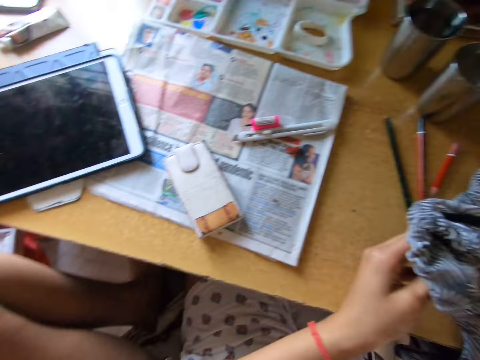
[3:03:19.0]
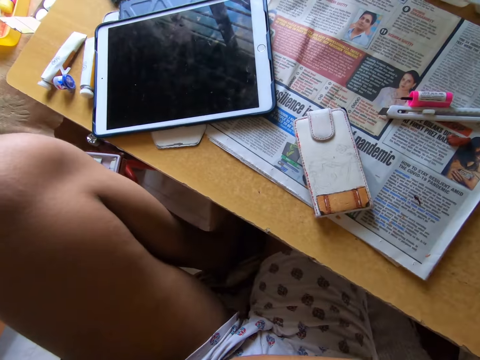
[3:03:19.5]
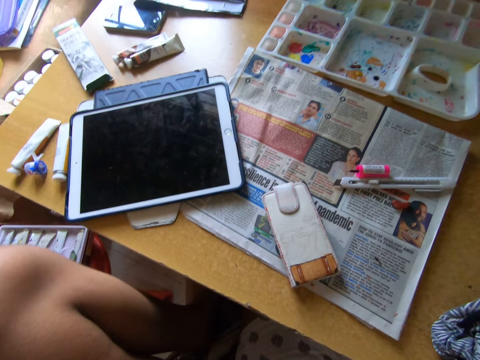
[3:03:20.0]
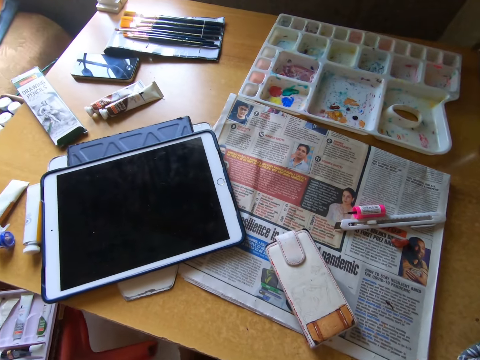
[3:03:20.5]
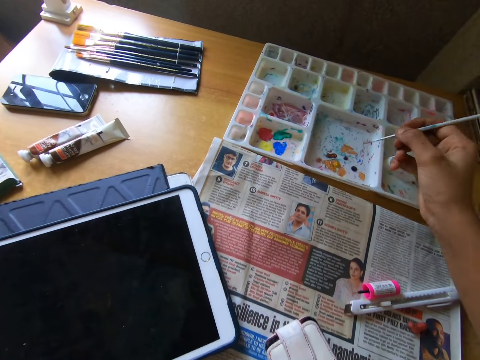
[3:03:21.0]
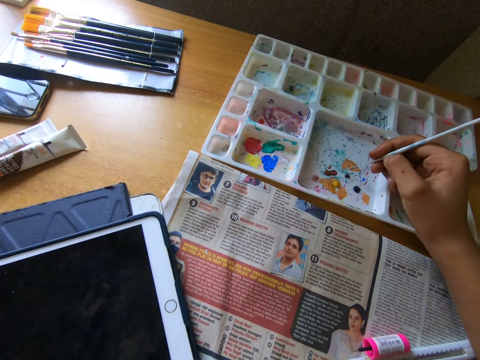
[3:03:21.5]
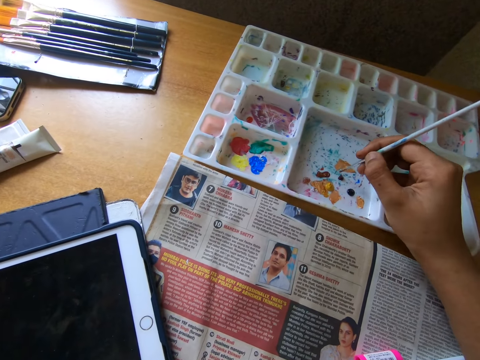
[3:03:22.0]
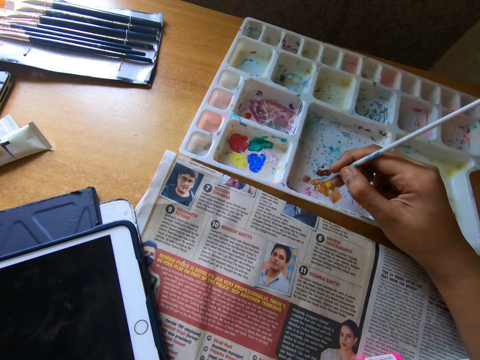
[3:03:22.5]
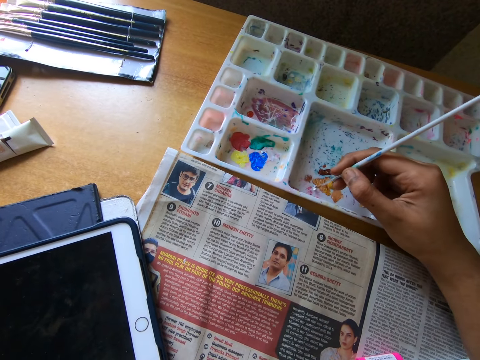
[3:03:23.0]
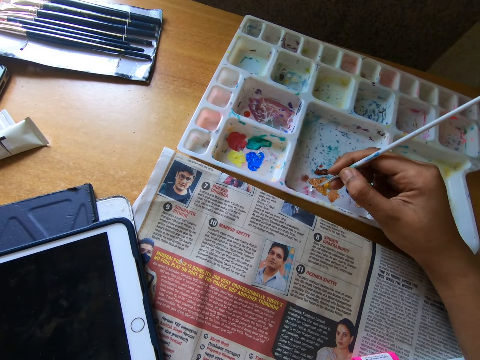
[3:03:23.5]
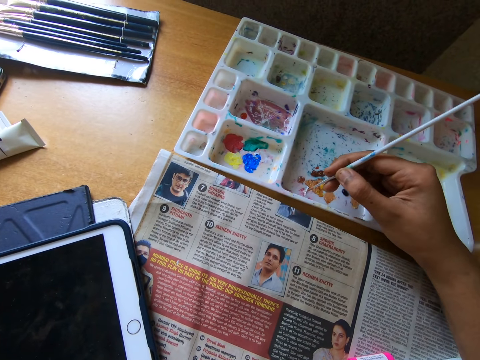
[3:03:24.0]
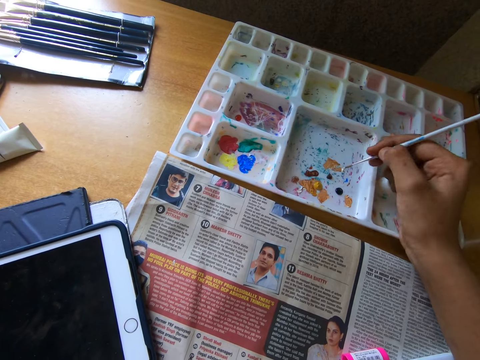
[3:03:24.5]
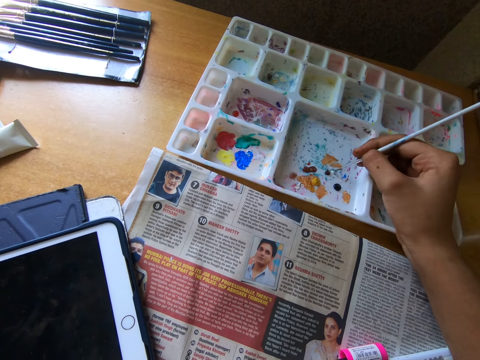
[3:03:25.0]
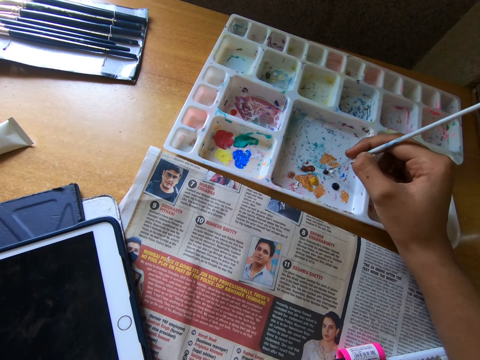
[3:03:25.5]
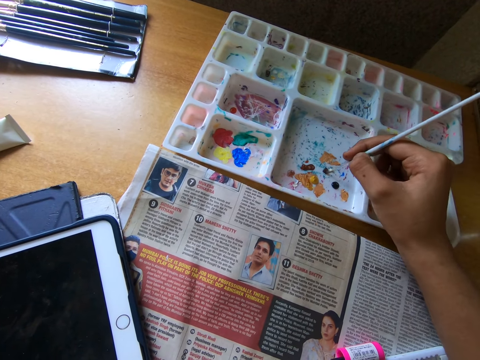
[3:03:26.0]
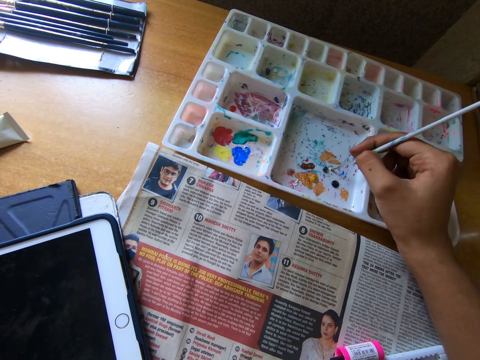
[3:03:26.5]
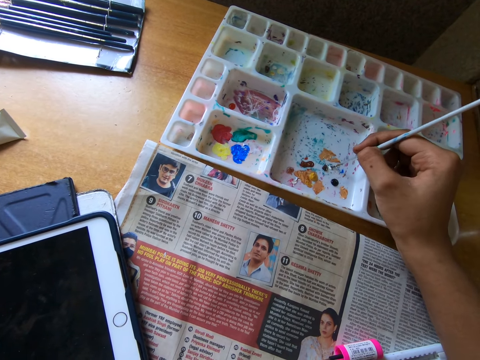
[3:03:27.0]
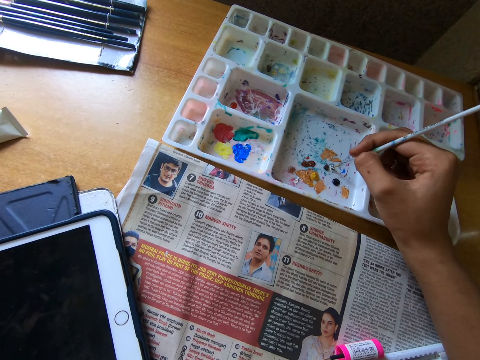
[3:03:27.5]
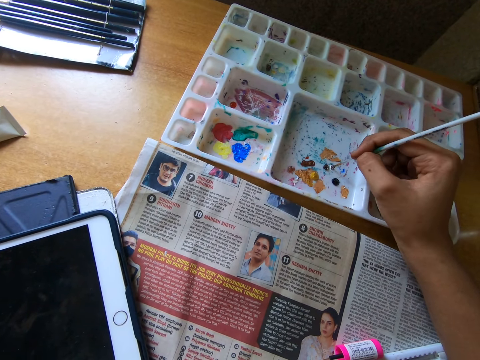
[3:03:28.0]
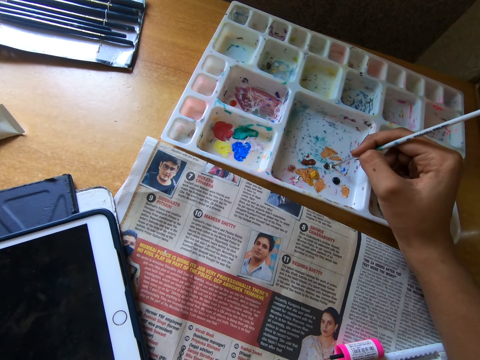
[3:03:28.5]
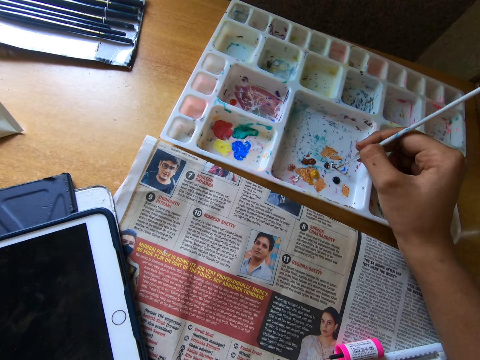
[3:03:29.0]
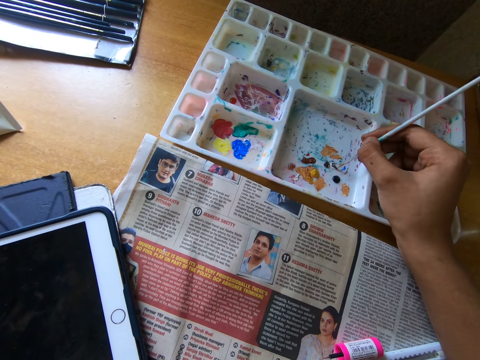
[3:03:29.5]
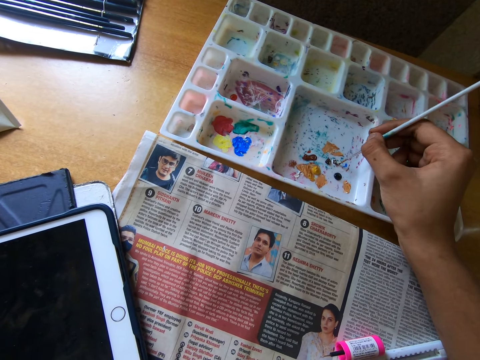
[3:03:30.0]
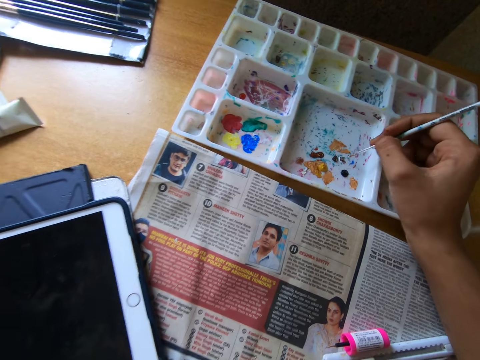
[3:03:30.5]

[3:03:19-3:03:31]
The camera wearer looks around a room. She takes paint from the paint palette with a paintbrush in her right hand.

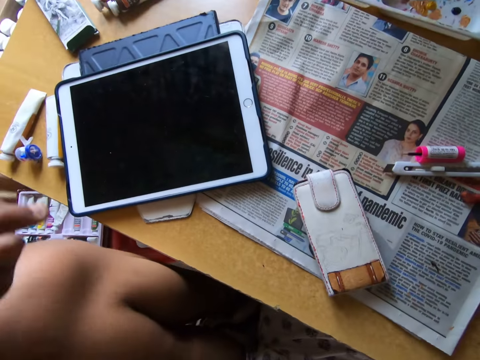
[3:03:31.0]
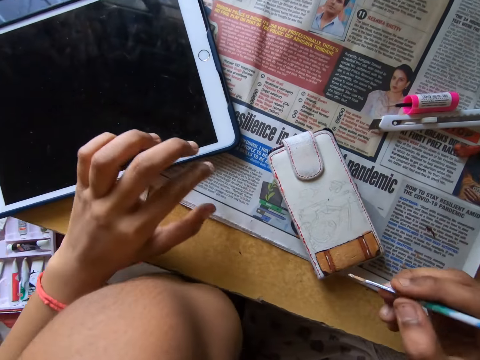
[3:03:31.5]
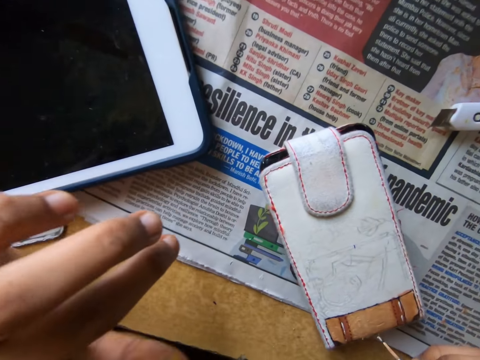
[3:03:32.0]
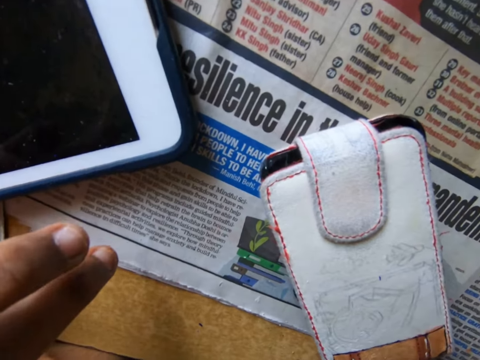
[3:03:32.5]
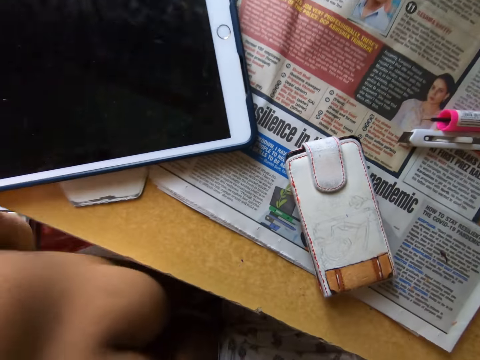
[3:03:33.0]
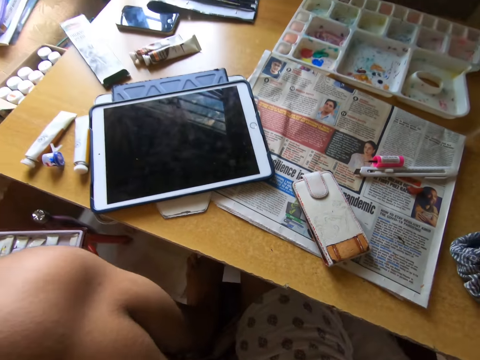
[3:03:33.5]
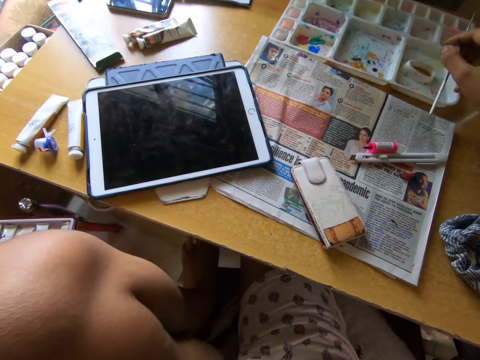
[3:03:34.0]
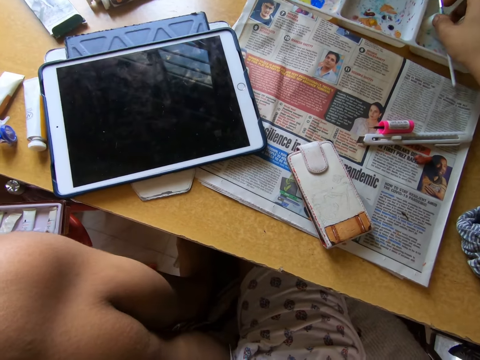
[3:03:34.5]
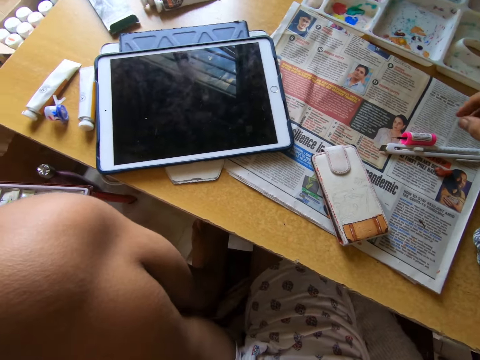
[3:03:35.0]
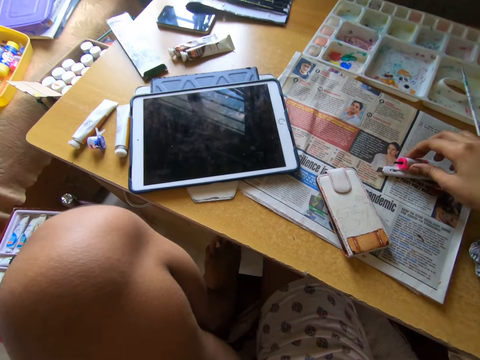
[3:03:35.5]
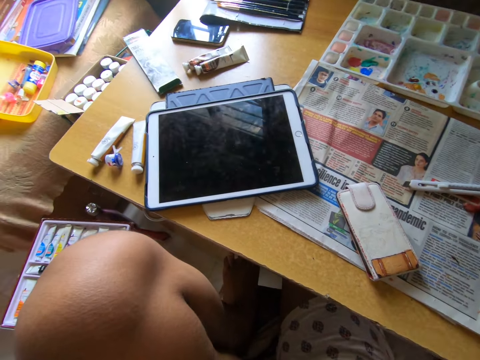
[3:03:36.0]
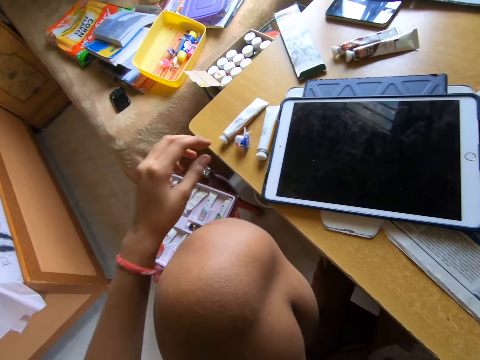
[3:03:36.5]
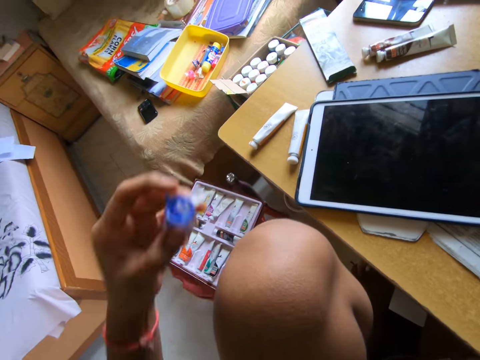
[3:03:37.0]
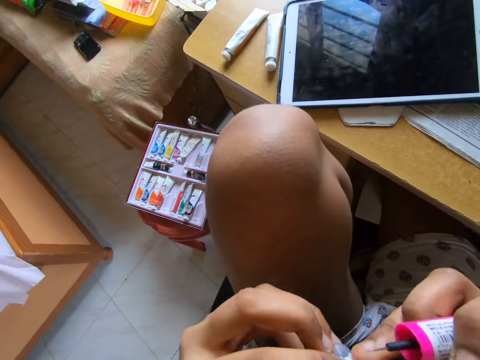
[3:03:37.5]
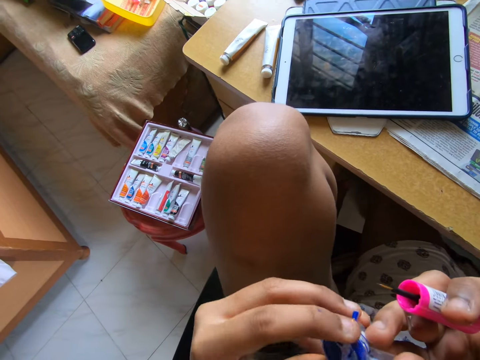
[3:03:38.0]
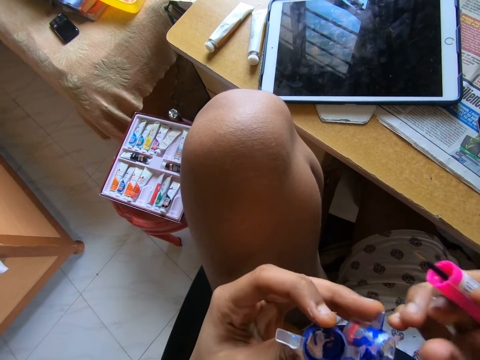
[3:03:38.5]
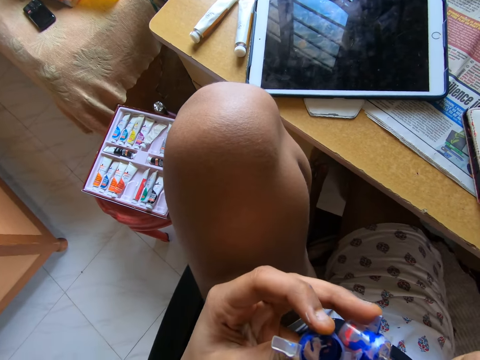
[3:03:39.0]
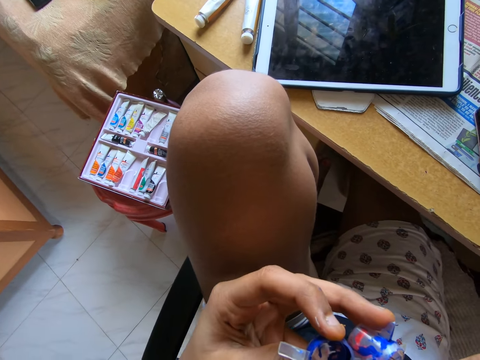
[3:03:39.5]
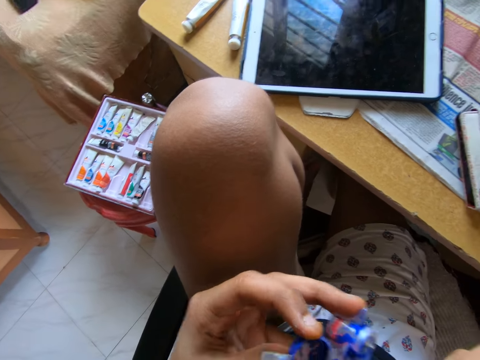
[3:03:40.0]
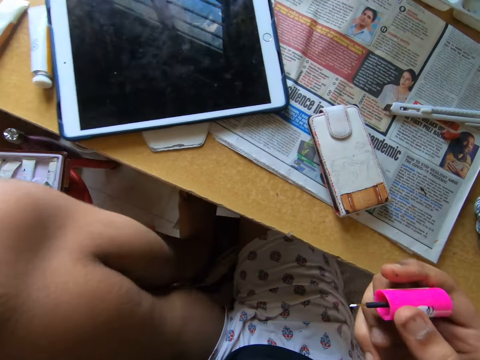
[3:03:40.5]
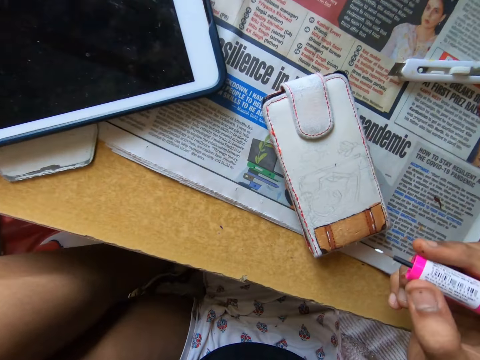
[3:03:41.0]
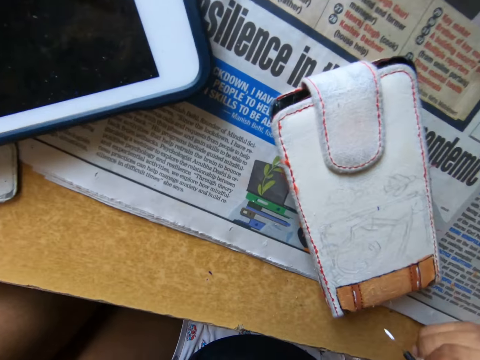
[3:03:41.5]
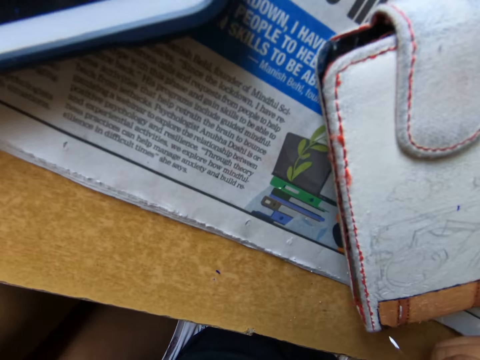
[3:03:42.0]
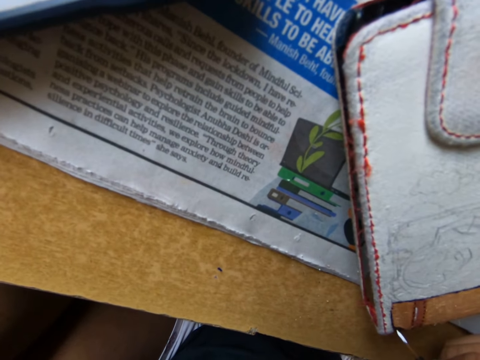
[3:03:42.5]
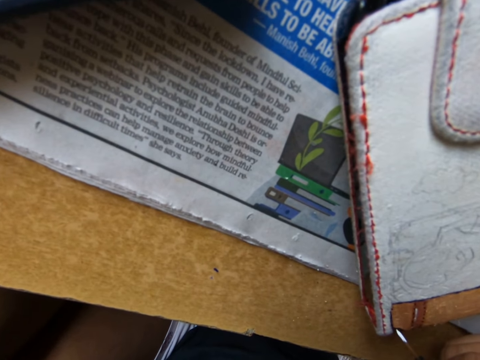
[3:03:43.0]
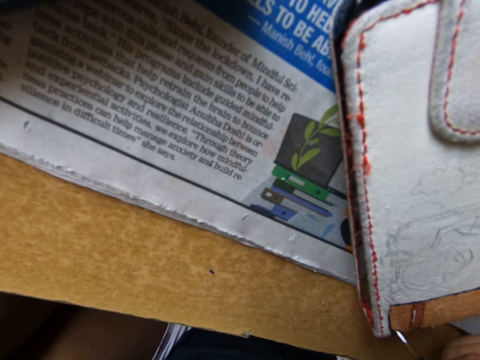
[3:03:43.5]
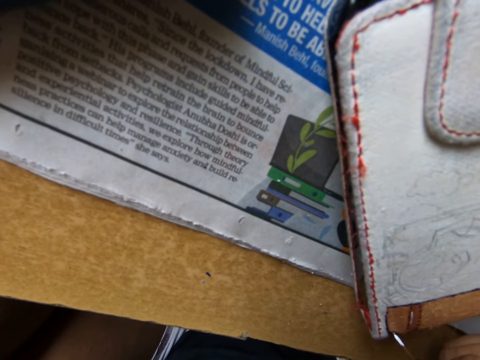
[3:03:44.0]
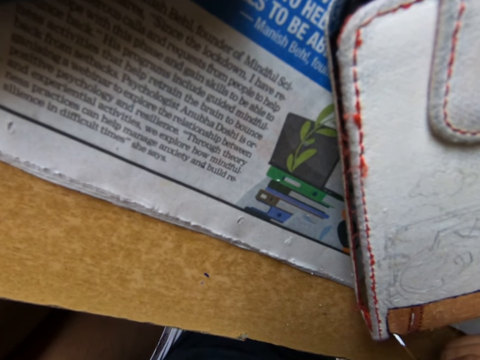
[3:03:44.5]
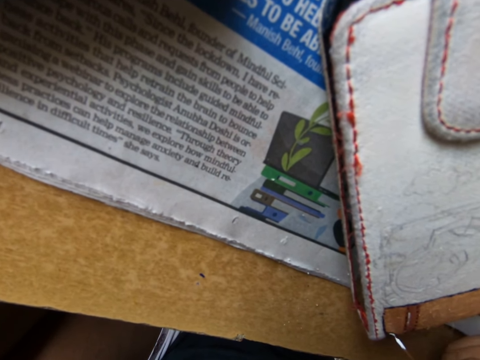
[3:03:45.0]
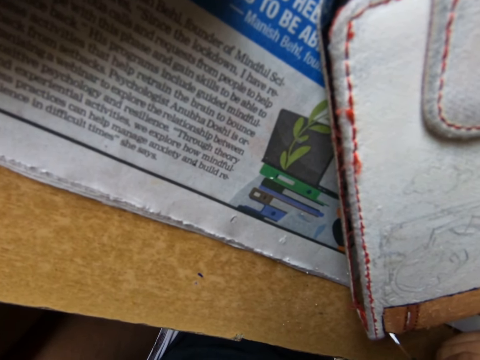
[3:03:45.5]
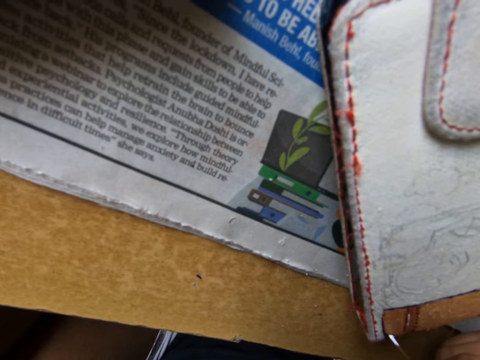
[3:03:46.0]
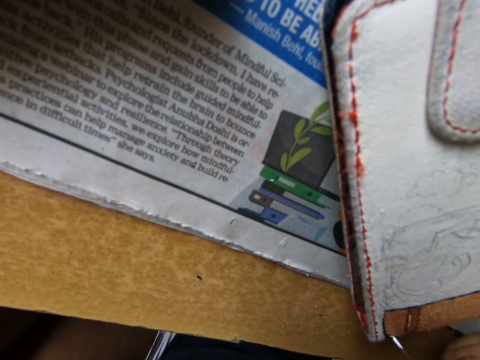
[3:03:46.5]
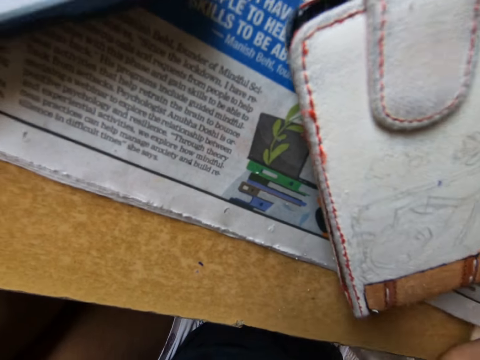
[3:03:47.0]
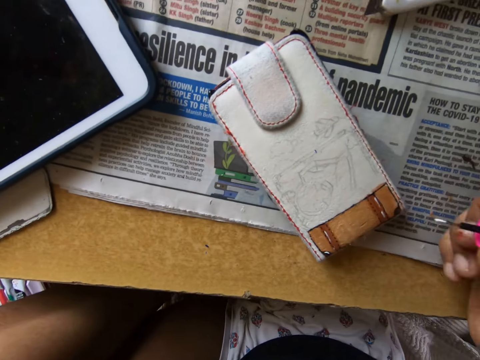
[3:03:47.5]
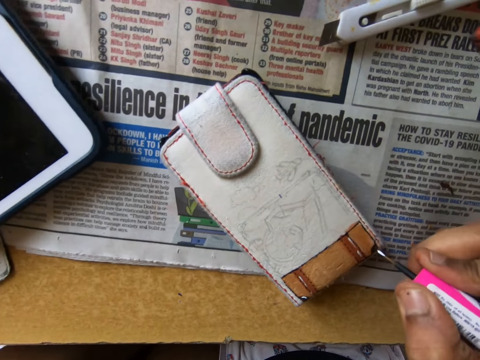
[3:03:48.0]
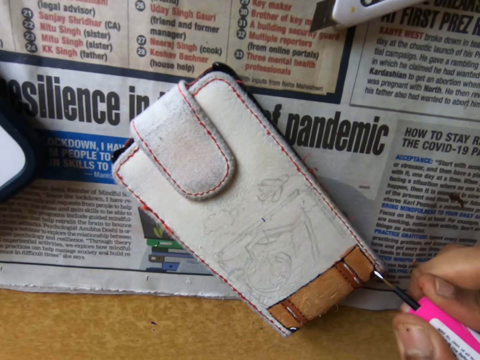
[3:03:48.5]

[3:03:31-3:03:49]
The camera wearer looks around a room. They paint the pouch on the table with the paintbrush in her right hand. They look around a room. They drop the paintbrush on the paint palette with her right hand. They pick up the brush from the table with his right hand. They pick up a paint bottle from the table with her left hand. They open the cover with both hands. They scoop paint from the paint bottle with the paint brush. They paint the pouch with the paint brush. They paint the pouch on the table with the brush in her right hand.
